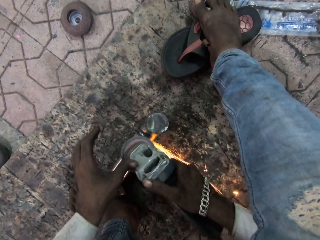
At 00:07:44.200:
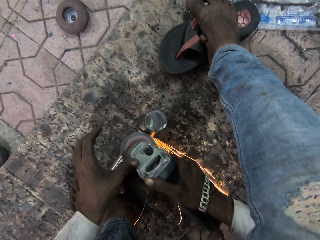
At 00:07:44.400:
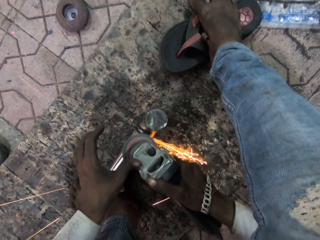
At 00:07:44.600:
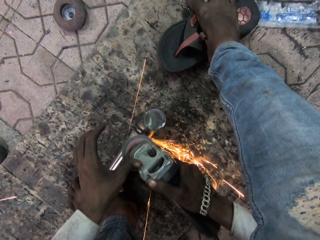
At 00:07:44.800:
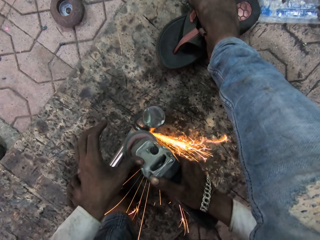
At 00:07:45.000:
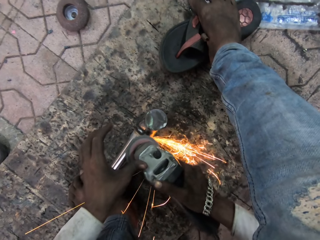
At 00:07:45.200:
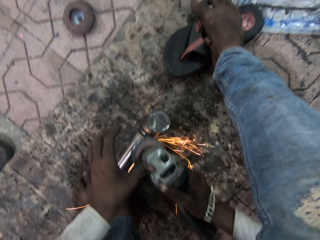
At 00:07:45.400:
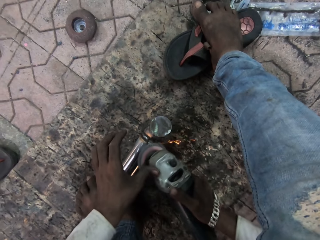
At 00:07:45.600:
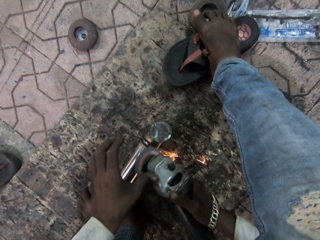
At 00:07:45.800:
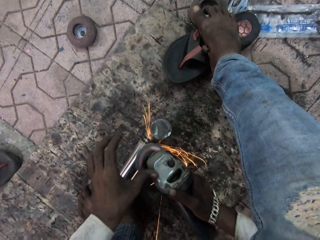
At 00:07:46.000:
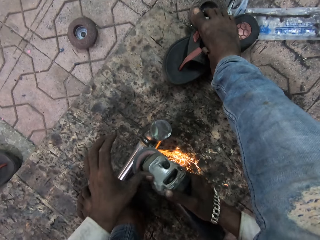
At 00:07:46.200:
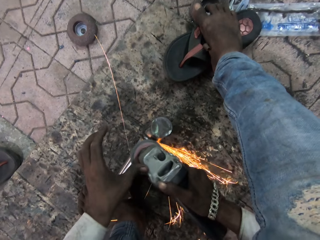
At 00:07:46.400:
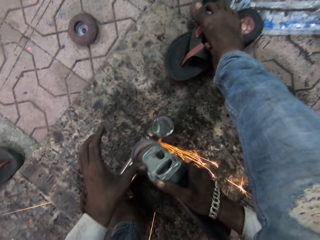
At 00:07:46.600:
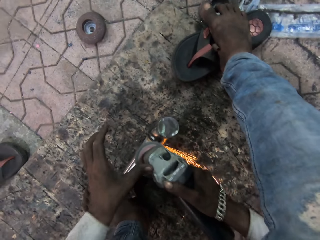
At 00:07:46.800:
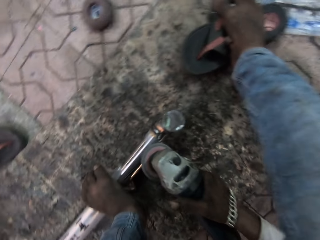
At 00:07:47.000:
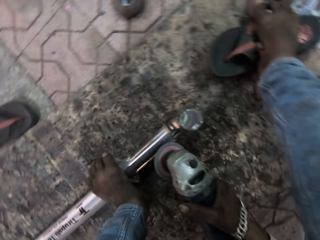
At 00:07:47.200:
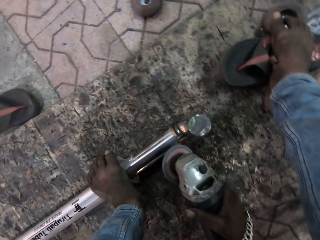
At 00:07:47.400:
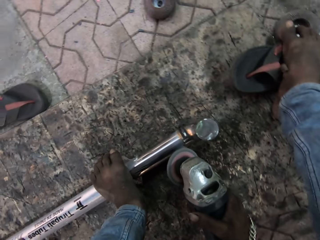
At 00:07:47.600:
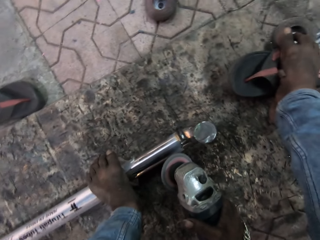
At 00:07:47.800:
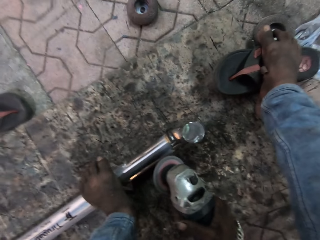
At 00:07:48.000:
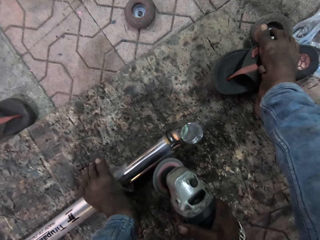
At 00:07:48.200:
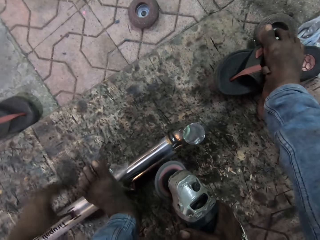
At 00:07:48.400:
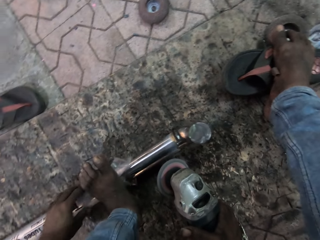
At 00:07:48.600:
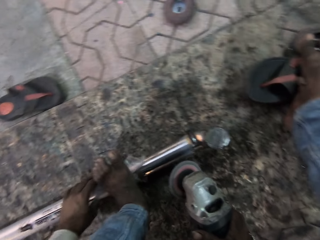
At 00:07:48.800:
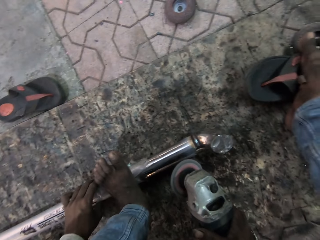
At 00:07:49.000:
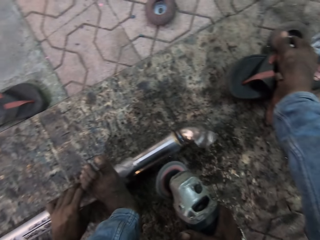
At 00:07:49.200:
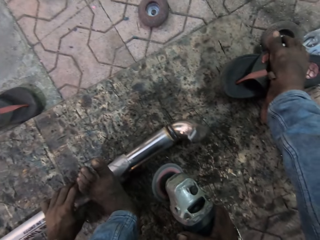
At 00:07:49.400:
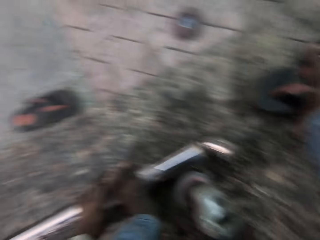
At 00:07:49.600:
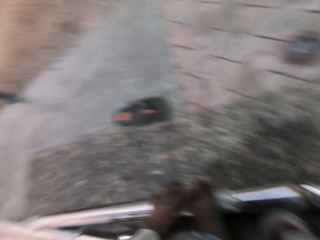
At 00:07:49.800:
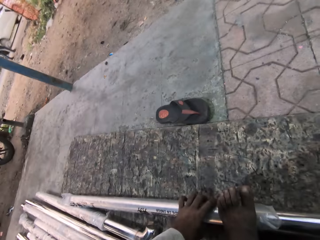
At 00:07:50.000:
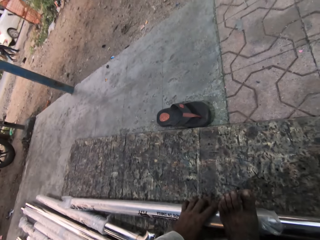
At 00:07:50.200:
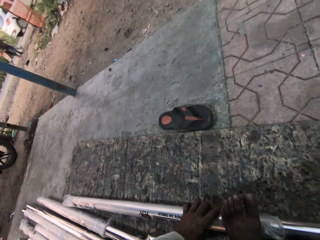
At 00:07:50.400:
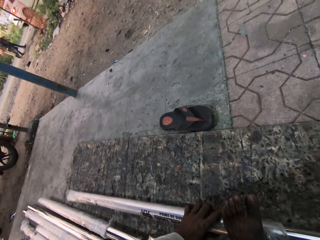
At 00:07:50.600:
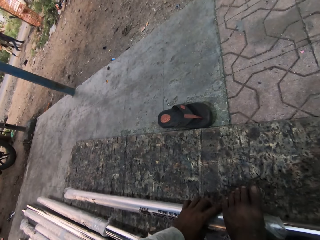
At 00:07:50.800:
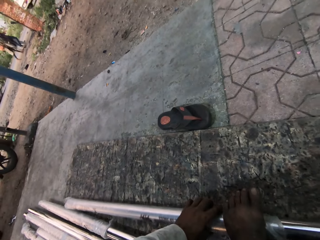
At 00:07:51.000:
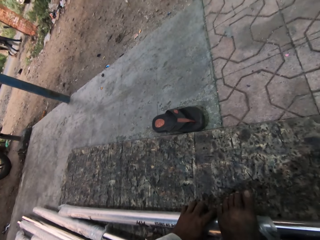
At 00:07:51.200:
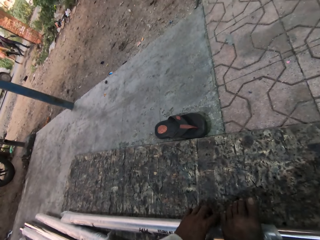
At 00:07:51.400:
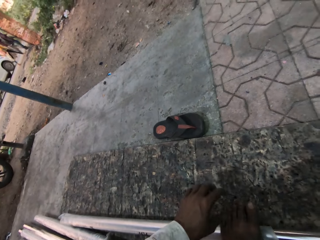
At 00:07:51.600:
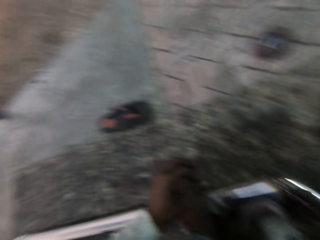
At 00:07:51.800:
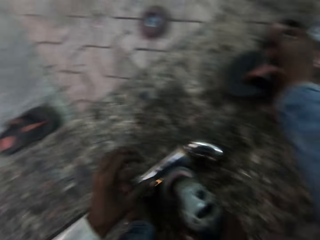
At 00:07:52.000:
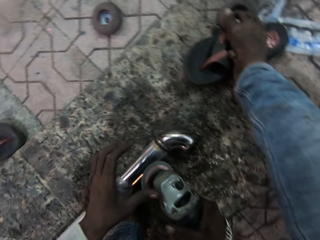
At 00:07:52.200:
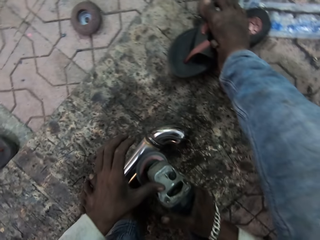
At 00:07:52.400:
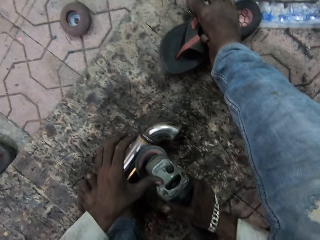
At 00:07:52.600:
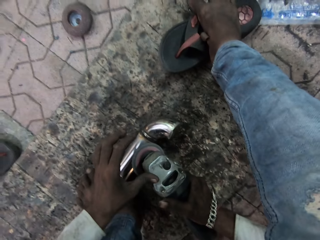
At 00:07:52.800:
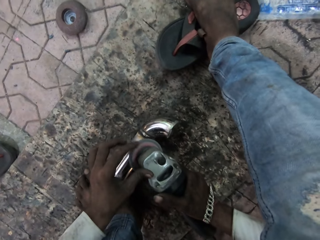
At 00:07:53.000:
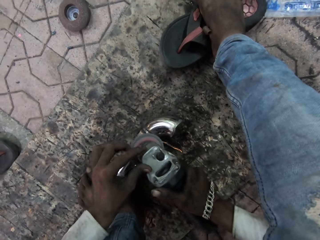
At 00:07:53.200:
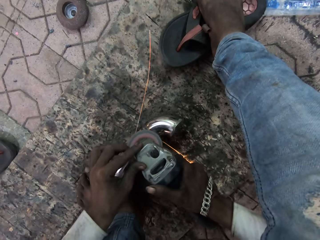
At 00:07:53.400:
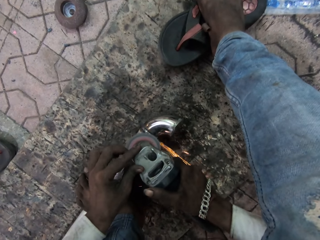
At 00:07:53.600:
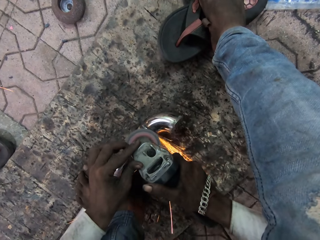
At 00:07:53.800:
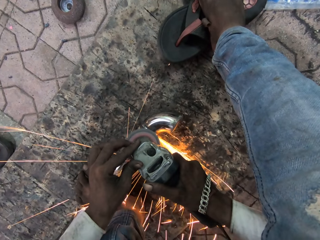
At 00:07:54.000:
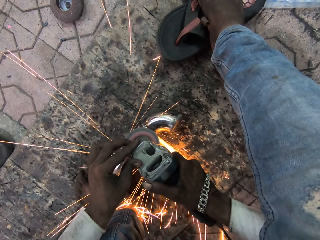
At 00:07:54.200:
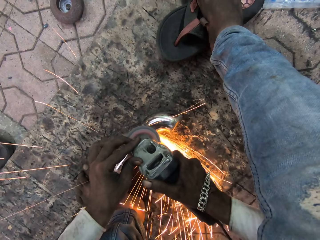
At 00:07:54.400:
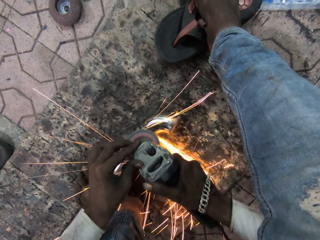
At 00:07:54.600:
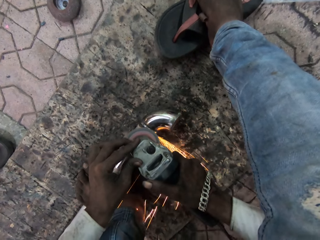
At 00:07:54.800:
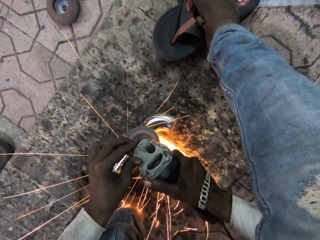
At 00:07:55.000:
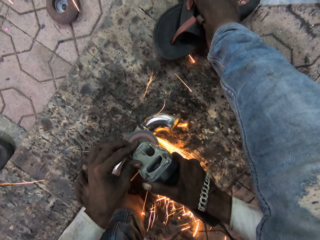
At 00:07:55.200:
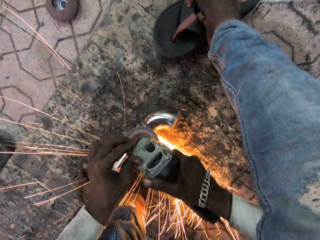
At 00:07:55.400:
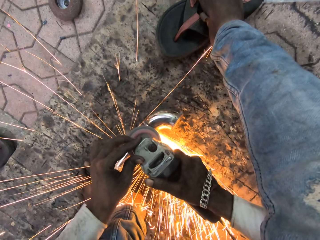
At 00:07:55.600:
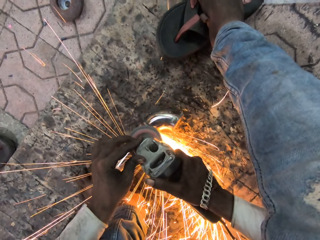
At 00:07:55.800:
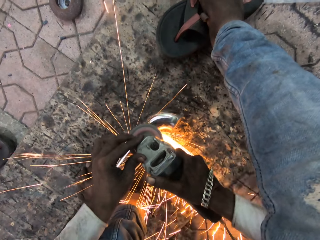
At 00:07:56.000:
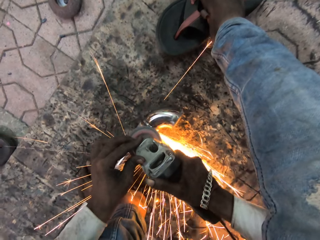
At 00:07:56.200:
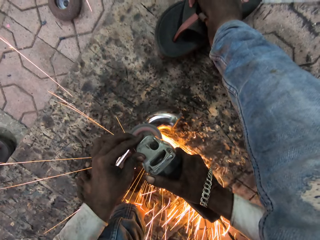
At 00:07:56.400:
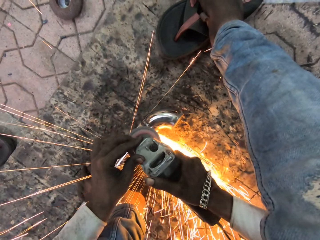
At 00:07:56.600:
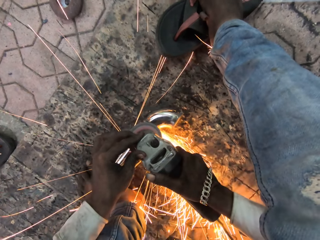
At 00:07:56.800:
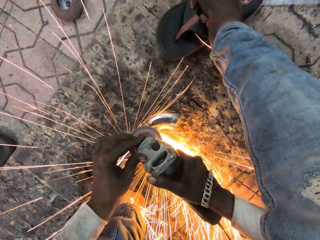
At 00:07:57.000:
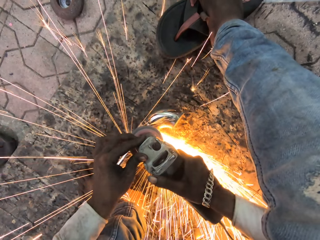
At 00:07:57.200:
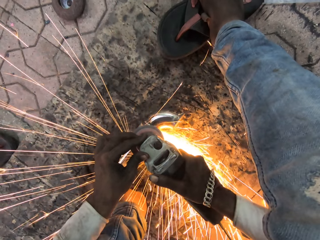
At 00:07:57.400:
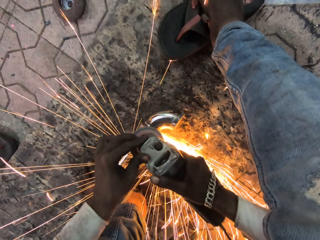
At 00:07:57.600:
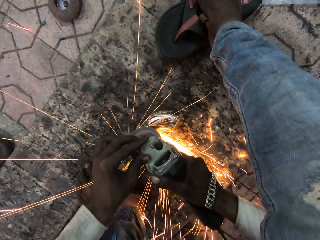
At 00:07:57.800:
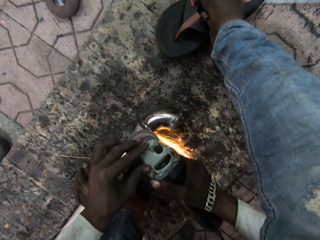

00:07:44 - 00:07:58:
The camera wearer looks around. They adjust the metal rod. They weld the metal and smoothen the metal rod with the grinder.

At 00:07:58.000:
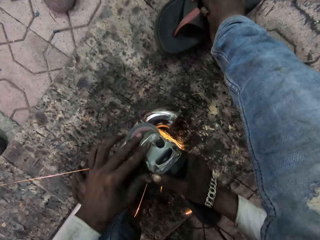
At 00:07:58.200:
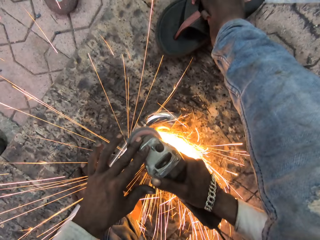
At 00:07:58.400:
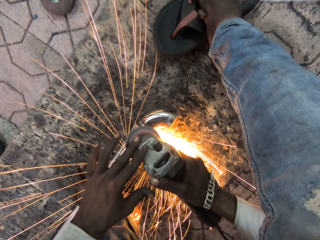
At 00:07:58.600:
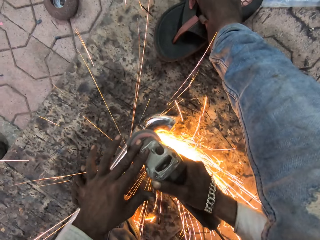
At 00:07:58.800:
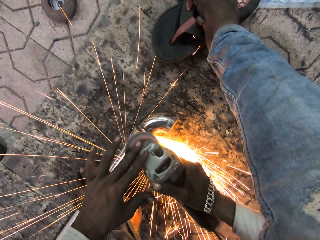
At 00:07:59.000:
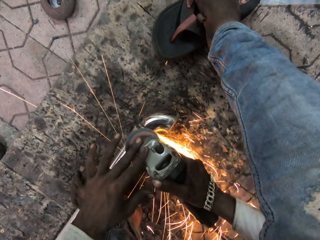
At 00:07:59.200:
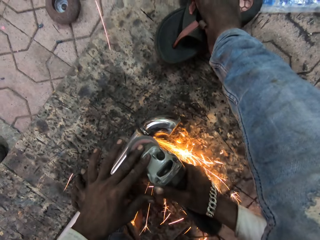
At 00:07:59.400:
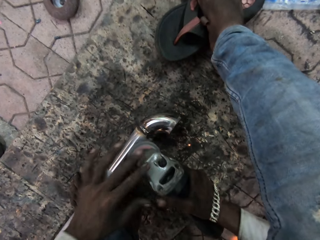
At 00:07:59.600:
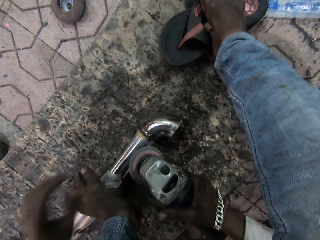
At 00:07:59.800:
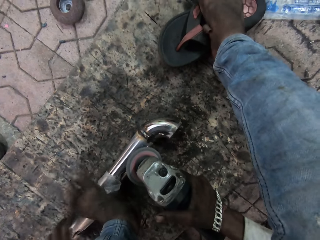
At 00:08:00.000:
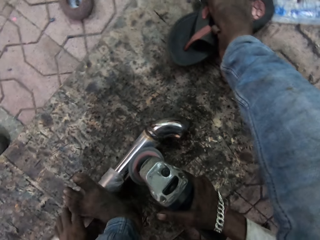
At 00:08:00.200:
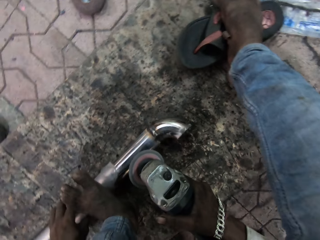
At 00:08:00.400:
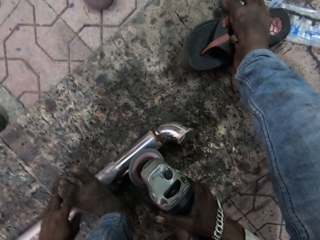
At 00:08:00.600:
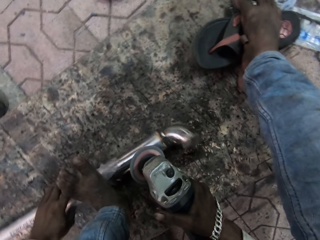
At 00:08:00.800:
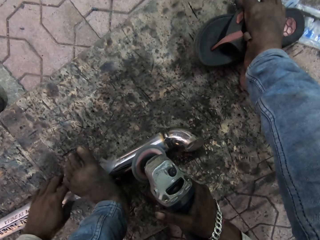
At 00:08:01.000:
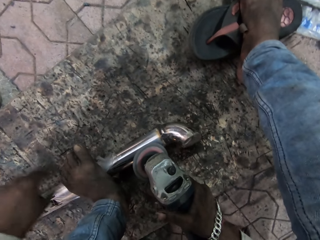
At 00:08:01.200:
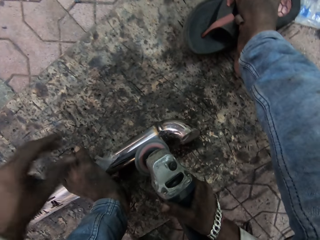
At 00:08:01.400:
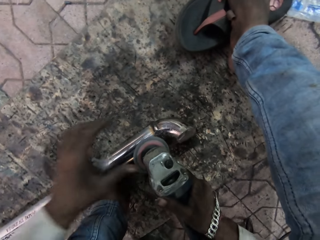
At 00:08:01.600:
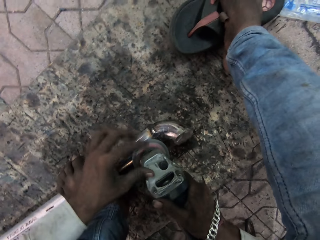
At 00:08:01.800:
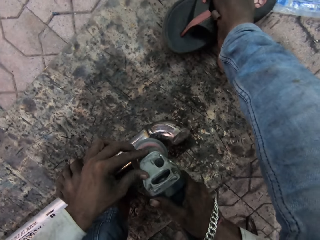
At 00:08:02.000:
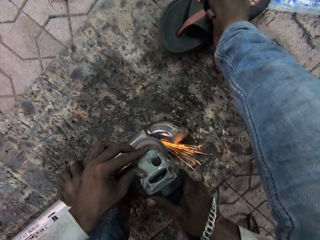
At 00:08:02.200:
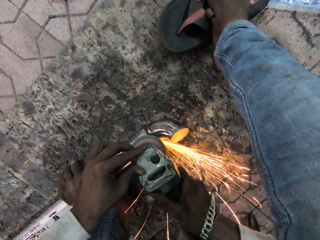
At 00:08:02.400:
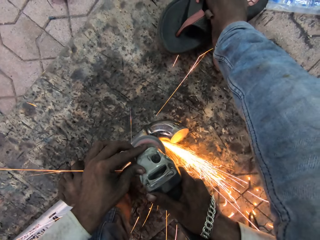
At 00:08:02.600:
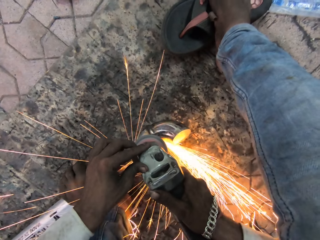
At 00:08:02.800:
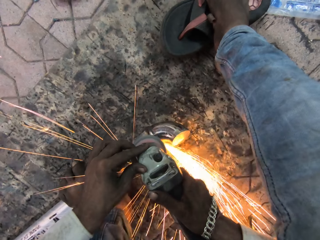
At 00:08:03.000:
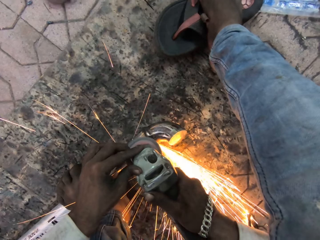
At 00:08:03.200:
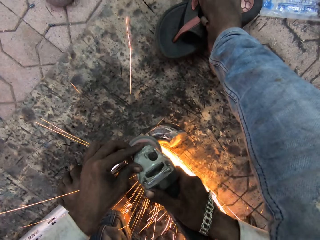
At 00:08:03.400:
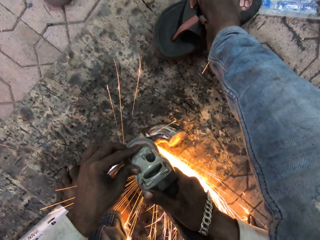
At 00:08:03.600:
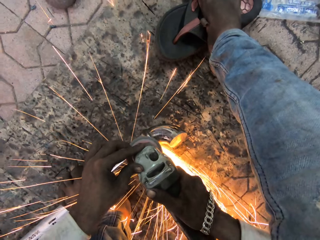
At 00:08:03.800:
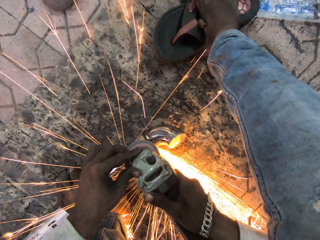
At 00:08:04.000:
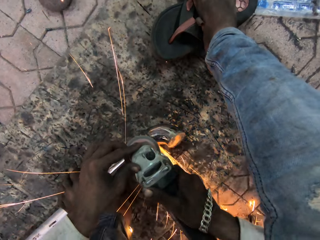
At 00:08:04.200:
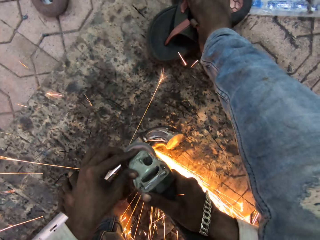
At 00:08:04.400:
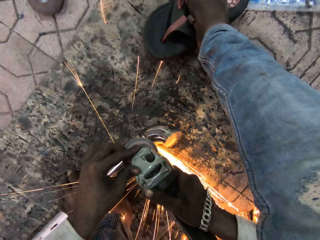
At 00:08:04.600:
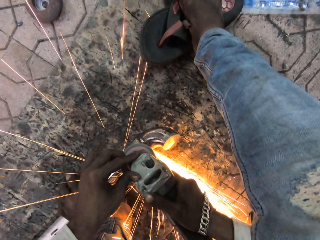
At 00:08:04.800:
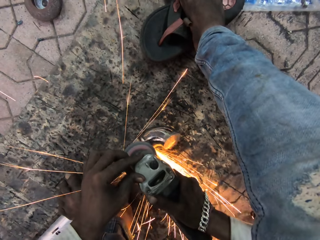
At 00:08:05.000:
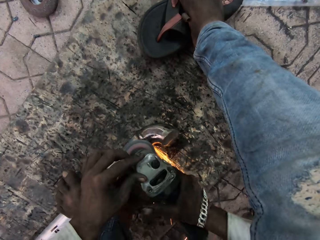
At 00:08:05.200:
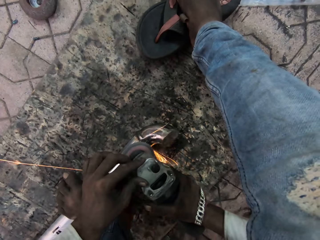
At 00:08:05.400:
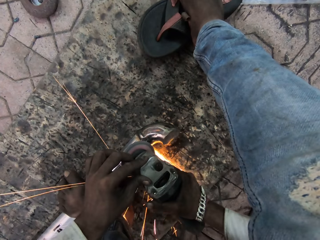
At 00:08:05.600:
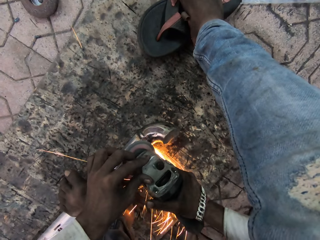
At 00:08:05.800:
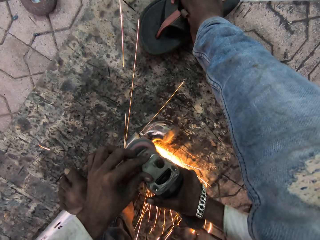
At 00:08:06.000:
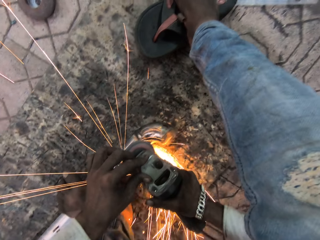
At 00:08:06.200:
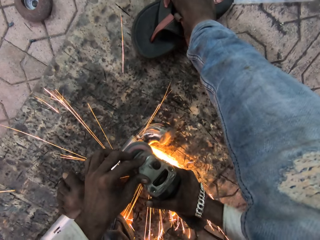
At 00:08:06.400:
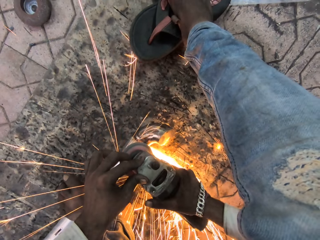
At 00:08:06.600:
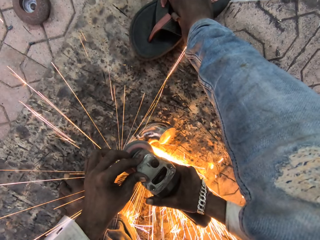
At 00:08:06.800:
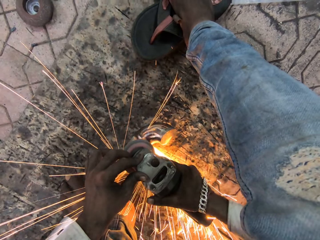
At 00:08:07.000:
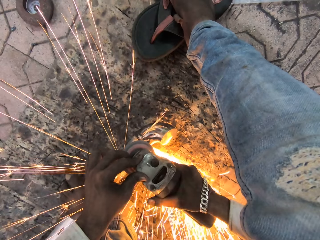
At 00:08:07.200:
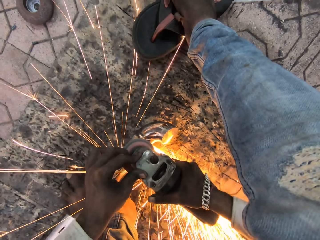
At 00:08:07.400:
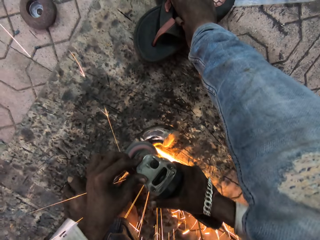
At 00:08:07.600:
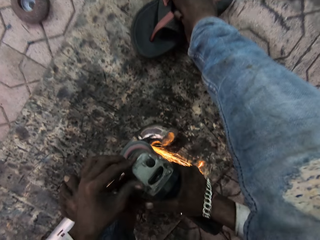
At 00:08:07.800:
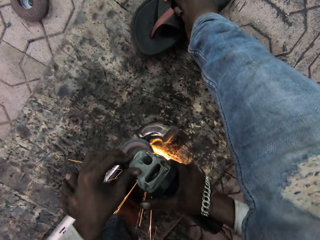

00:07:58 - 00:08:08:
The camera wearer adjusts the metal and turns the metal rod. They weld the metal and smoothen the metal rod with the grinder.
